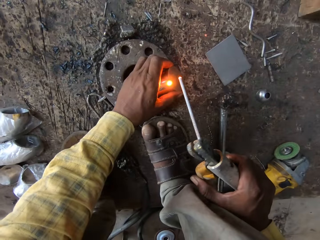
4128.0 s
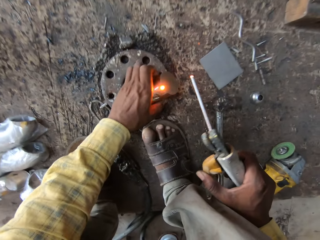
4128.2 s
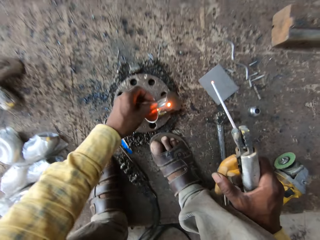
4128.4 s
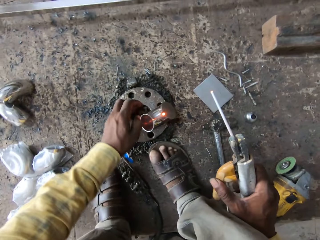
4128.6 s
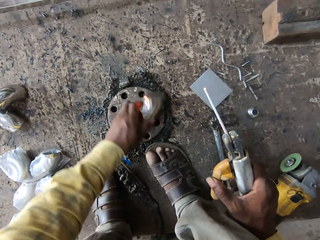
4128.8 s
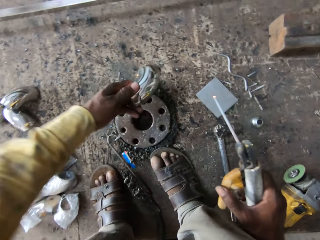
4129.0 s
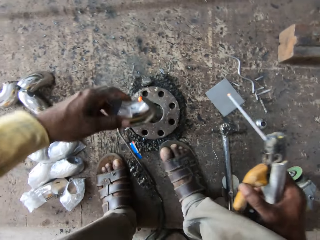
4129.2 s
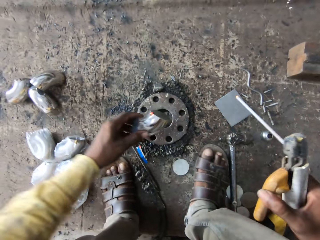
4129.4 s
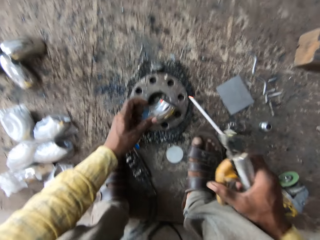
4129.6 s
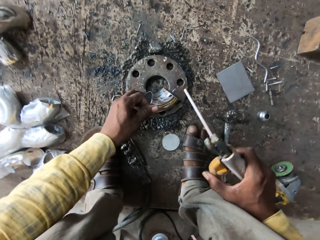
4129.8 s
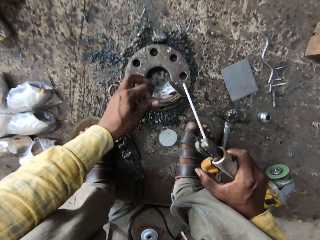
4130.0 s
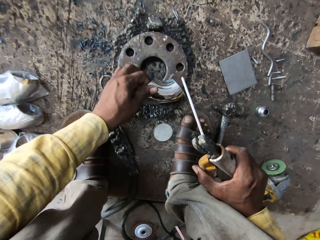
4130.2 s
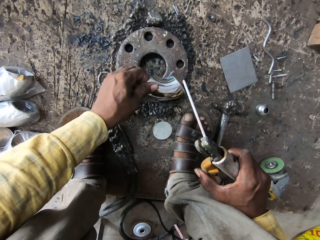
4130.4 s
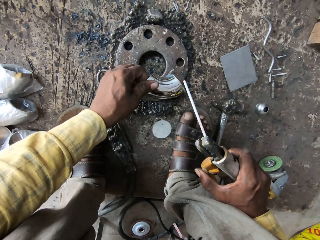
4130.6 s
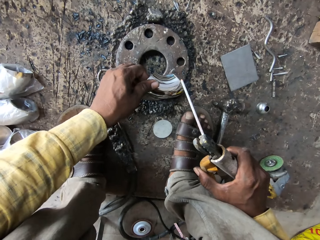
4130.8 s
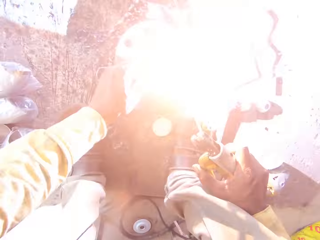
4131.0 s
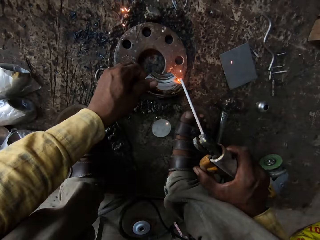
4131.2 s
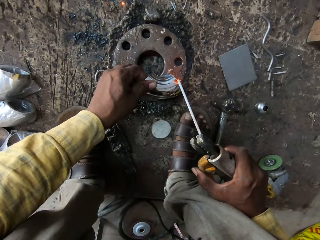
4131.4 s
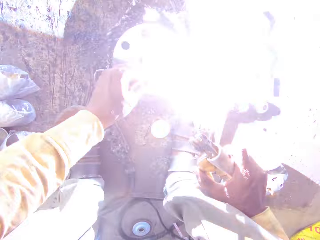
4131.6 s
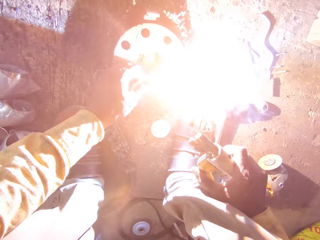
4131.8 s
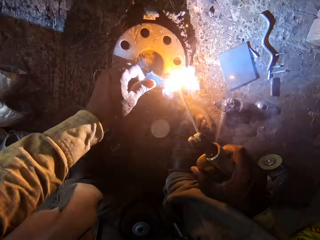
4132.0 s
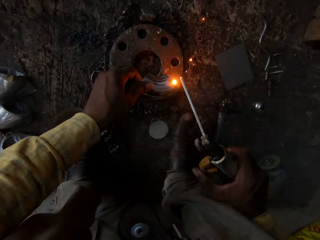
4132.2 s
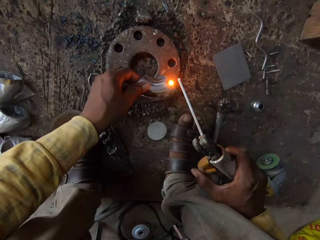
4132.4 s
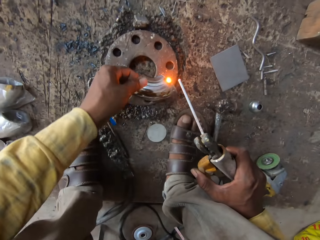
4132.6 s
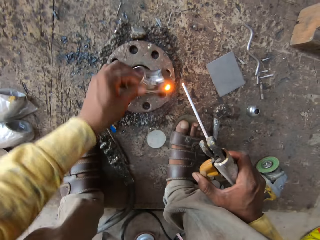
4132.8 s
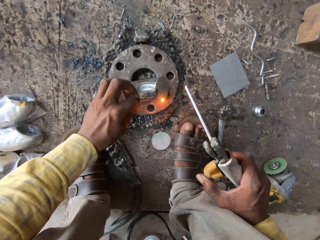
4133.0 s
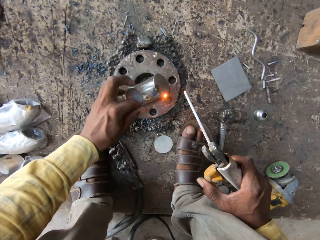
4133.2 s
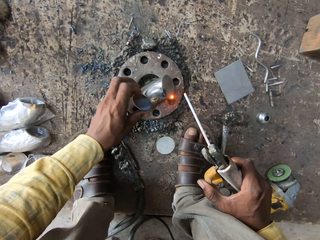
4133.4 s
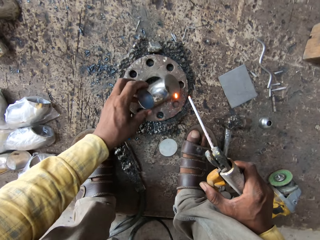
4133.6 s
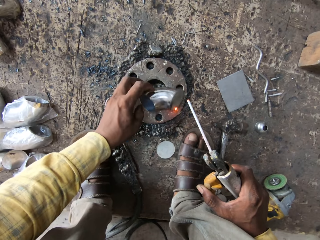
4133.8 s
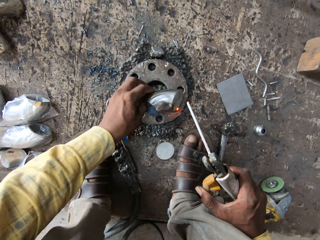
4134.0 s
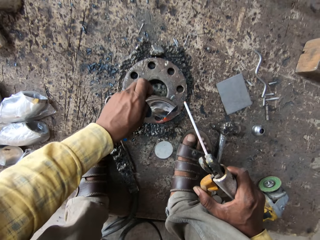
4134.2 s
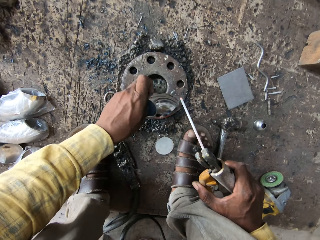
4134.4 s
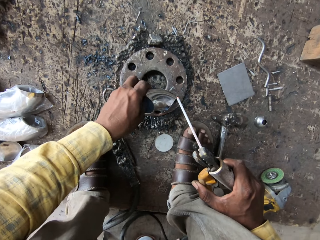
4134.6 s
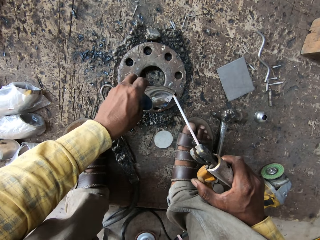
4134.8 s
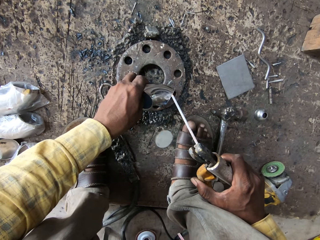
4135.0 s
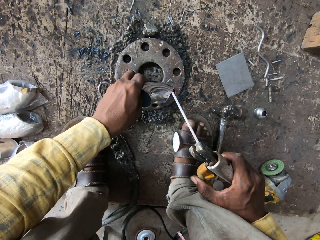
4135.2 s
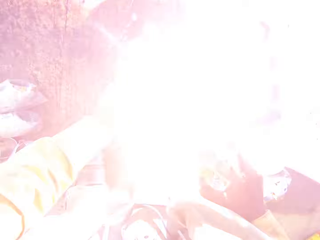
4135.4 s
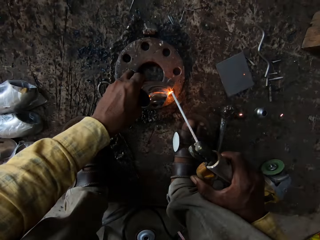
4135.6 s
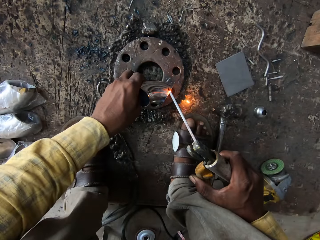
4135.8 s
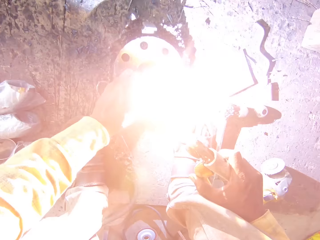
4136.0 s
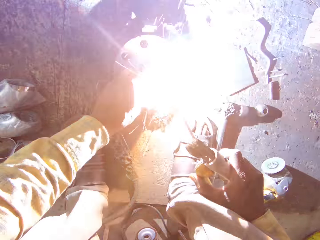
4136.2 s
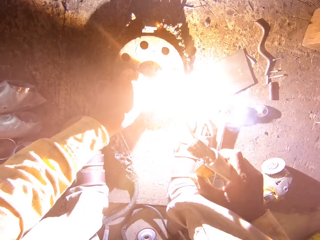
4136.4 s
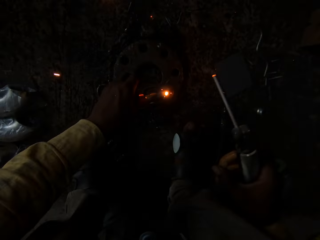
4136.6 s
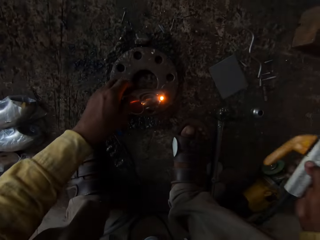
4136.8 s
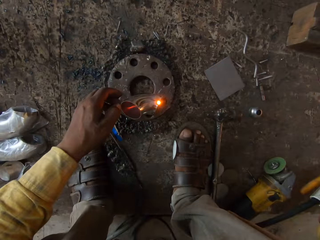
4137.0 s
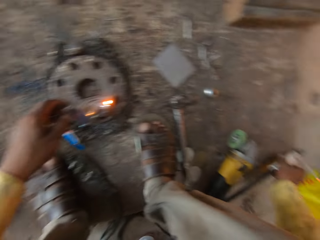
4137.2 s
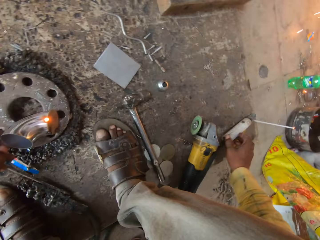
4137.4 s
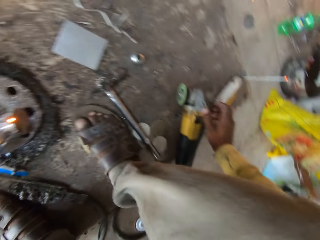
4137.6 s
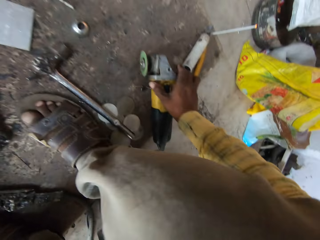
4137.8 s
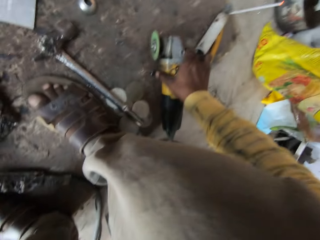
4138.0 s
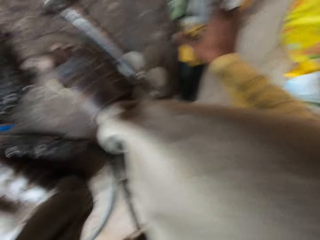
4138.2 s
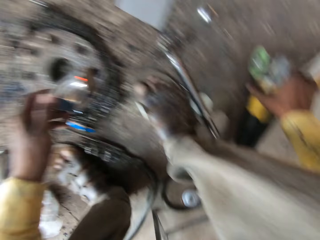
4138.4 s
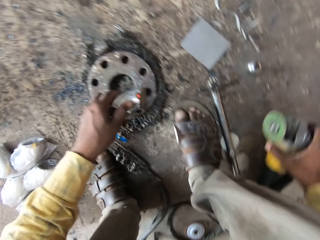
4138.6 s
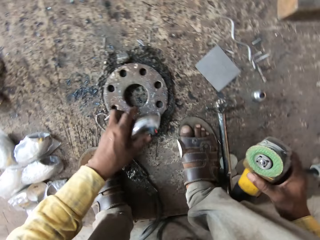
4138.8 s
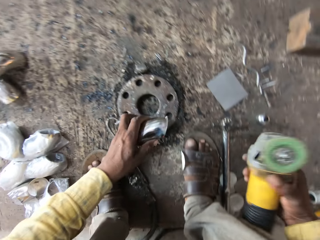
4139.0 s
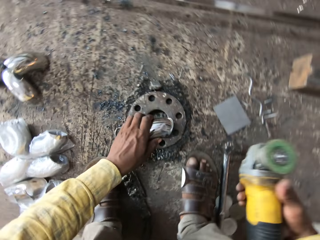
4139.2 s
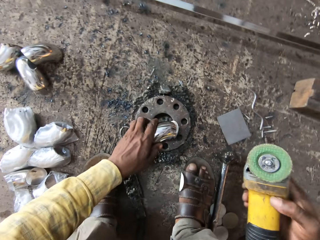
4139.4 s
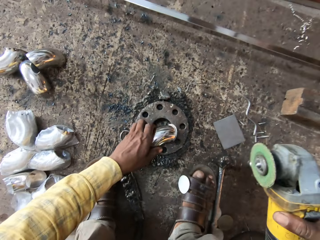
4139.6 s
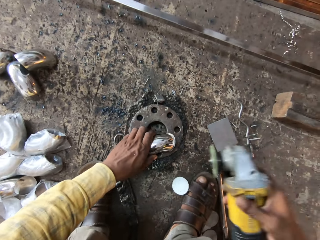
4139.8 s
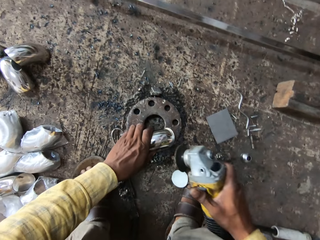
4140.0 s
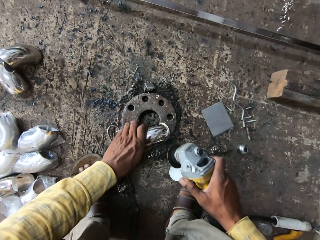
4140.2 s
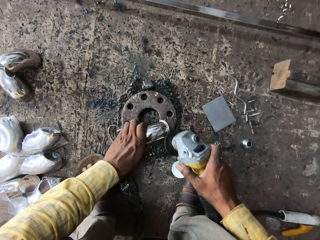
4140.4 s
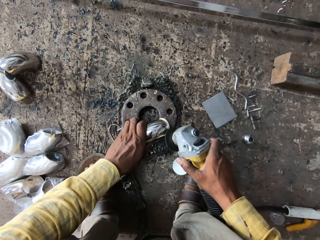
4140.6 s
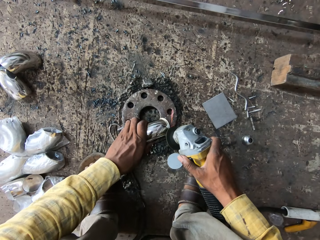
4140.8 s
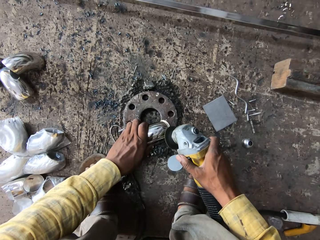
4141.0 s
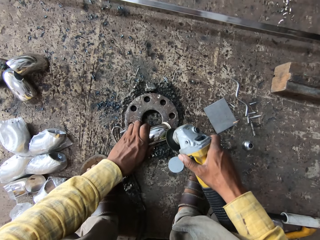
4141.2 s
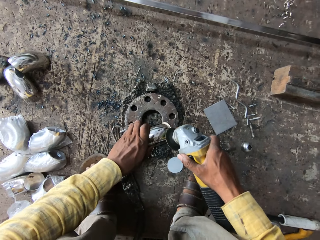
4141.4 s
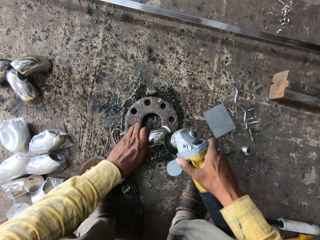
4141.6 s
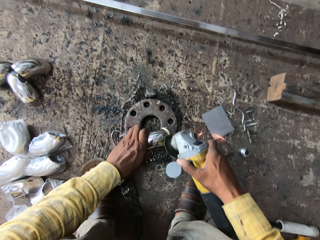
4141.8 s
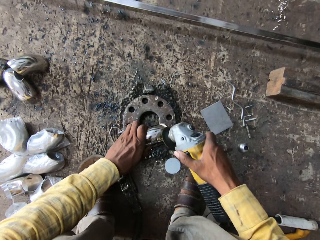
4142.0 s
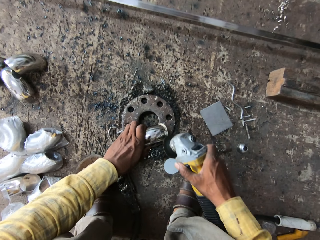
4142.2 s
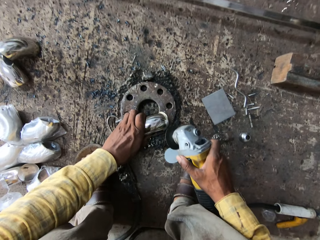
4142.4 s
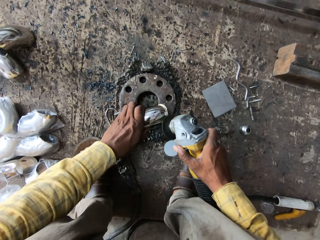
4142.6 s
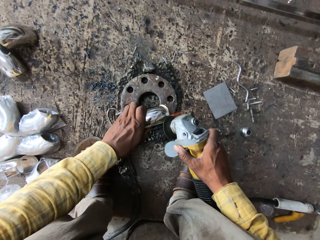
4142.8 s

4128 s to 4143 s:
The camera wearer lifts a metal part. They weld metal. They turn the metal part. They weld the metal part. They drop a gas welding torch. They pick up a grinder. They polish the metal with the grinder.

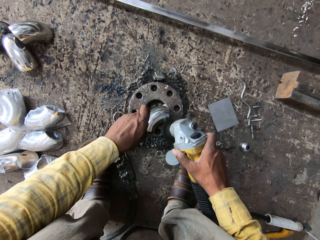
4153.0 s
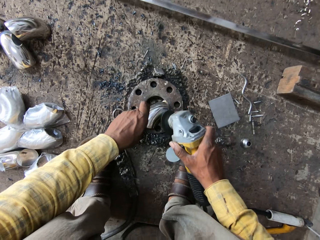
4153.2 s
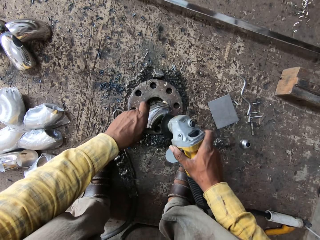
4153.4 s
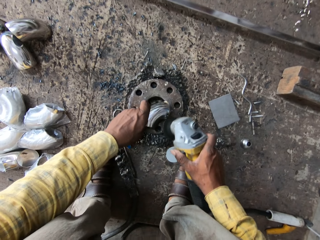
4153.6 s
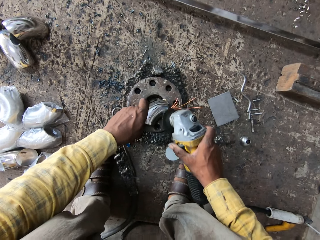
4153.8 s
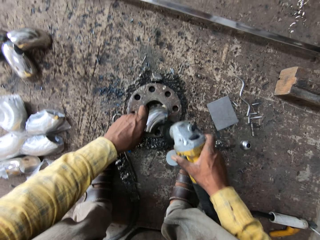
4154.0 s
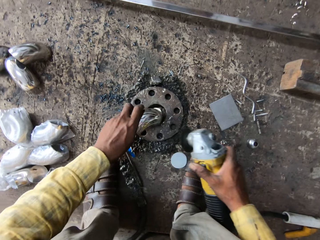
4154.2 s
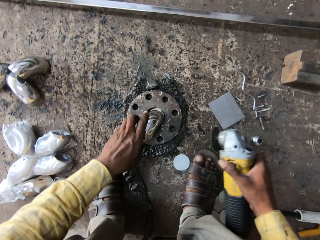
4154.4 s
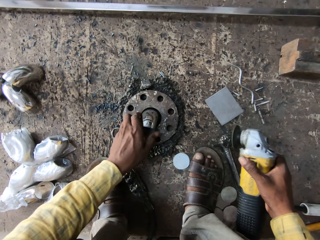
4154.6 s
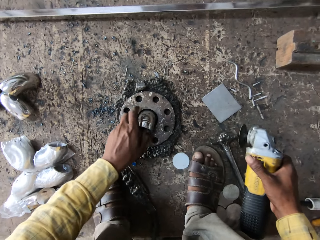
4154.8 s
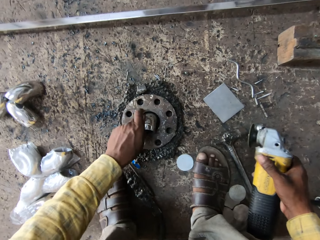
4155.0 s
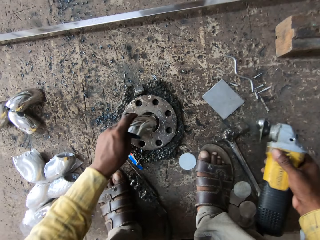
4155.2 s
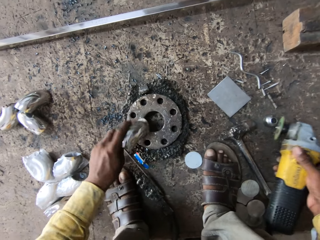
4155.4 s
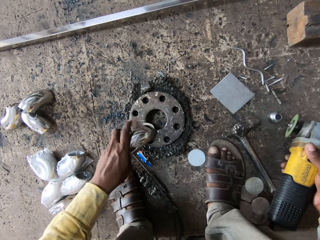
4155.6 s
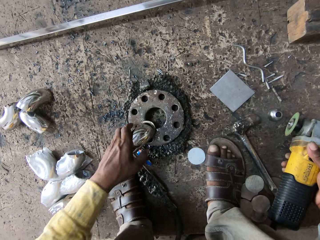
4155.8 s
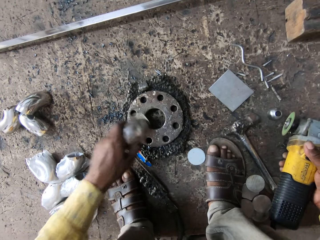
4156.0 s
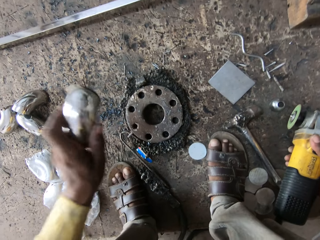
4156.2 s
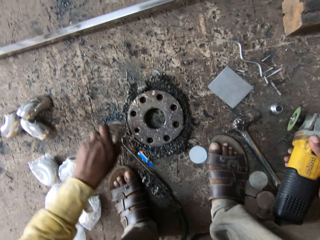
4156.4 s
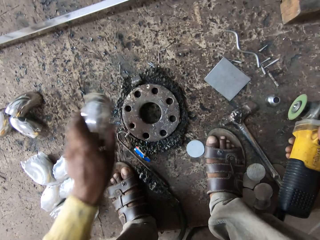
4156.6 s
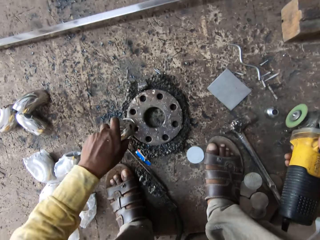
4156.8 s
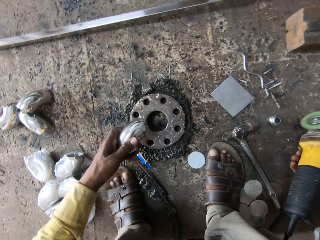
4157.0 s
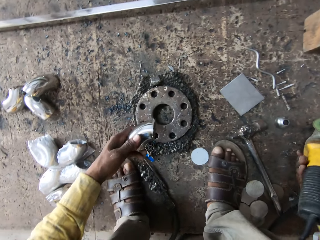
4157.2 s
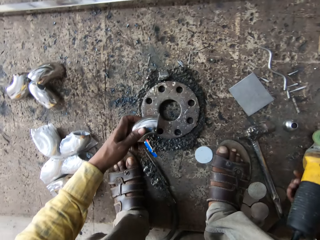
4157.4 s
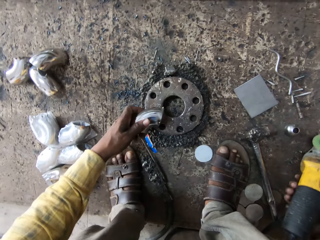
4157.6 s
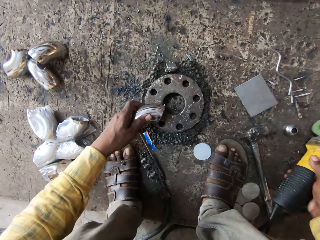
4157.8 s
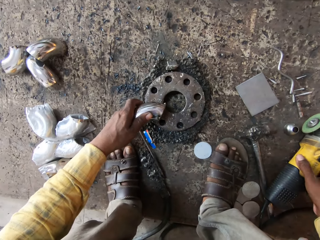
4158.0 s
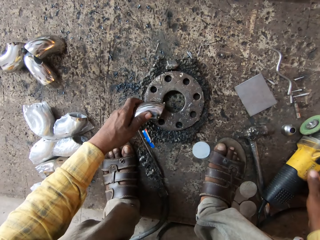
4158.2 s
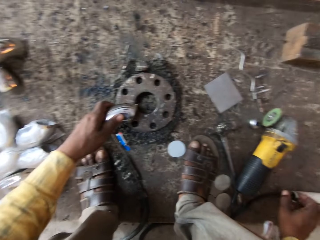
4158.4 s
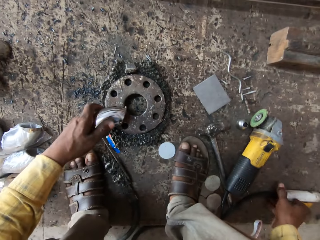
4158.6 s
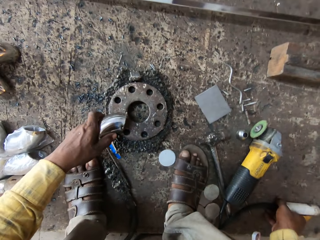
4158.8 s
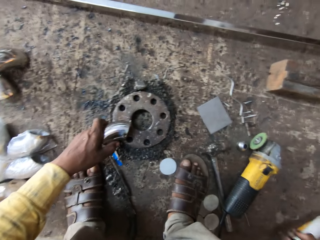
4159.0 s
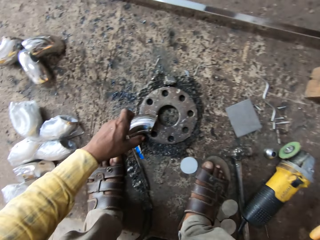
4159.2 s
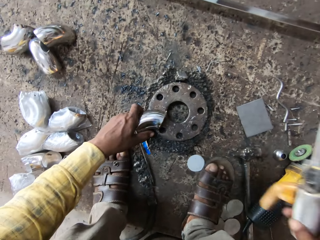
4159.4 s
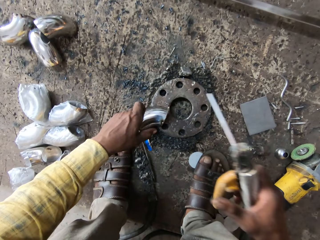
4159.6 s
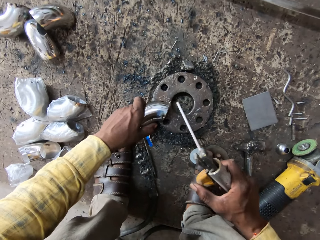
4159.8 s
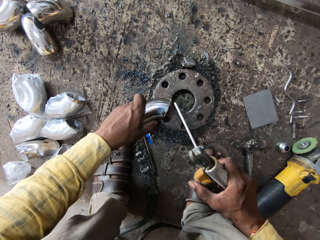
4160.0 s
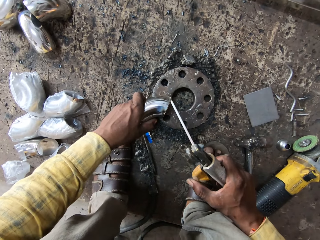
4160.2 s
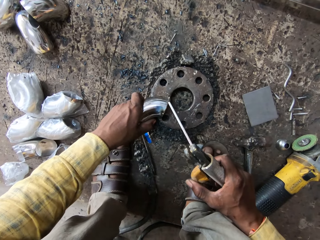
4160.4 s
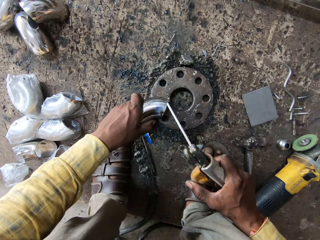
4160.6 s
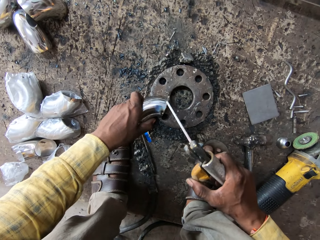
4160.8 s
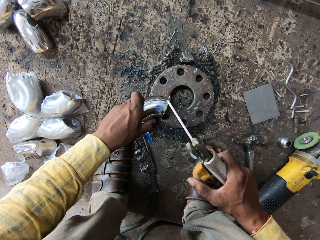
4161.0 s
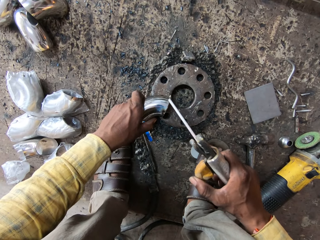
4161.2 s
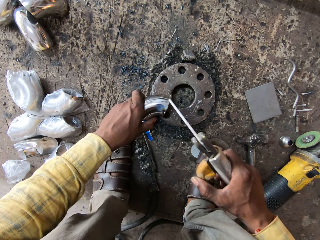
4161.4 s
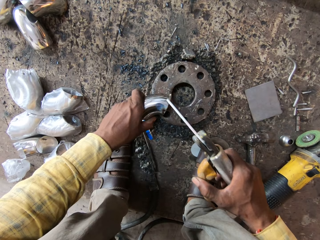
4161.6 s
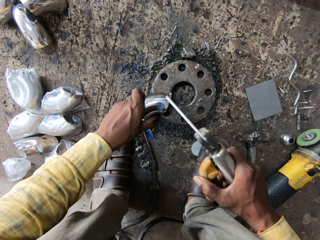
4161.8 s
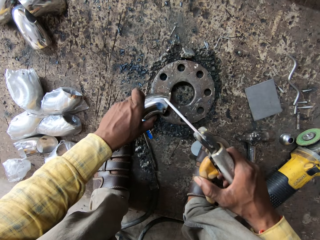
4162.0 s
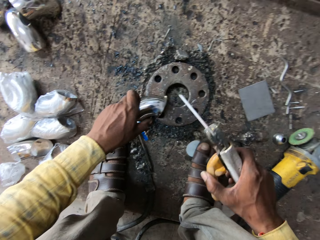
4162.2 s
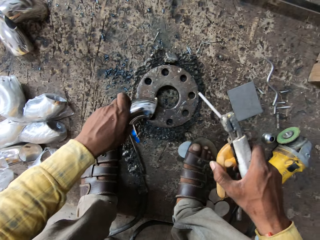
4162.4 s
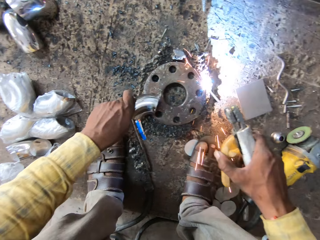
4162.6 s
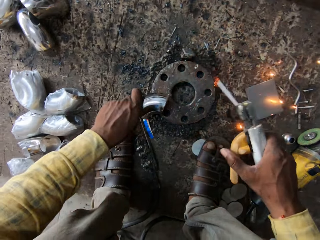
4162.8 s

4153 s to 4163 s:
The camera wearer hits a metal part. They drop a grinder. They pick up a gas welding torch.
